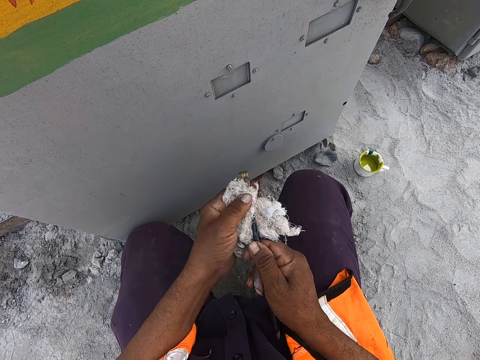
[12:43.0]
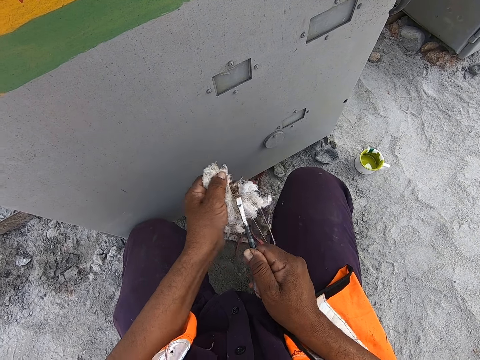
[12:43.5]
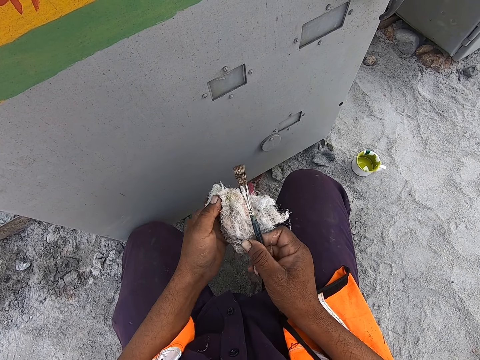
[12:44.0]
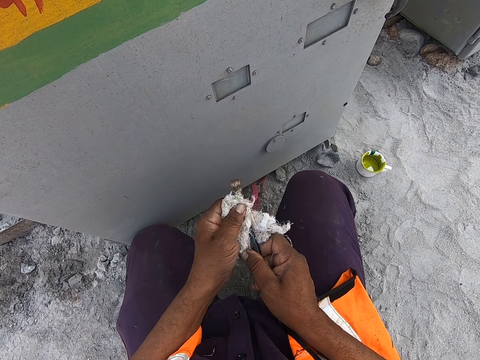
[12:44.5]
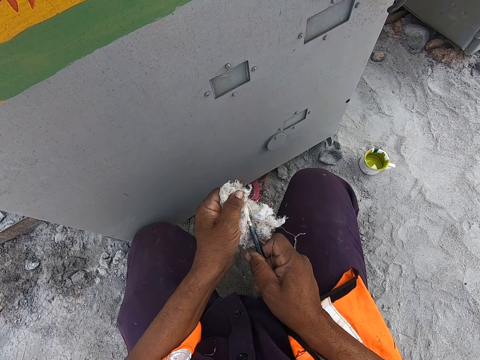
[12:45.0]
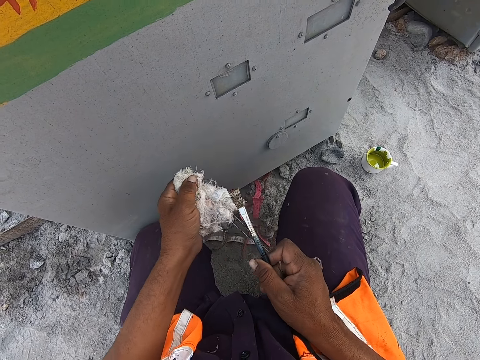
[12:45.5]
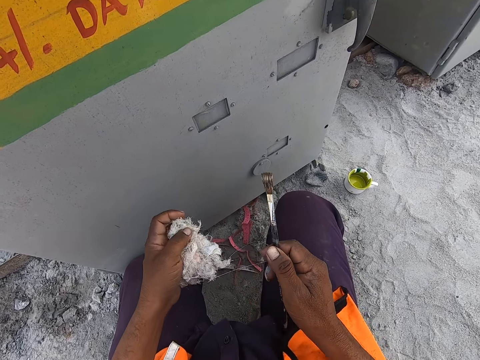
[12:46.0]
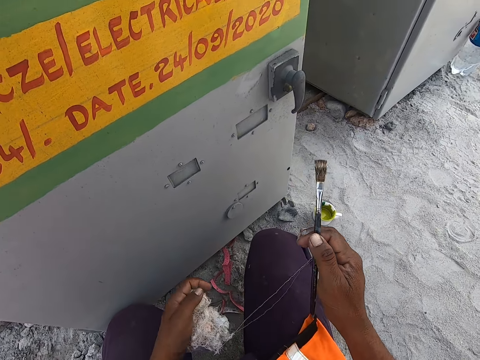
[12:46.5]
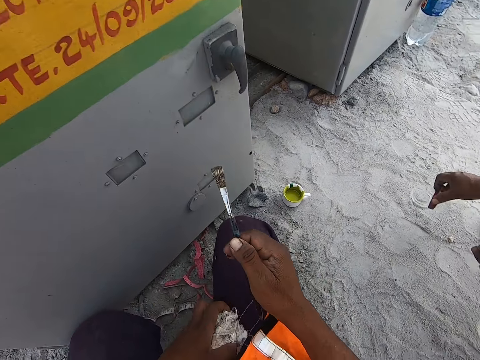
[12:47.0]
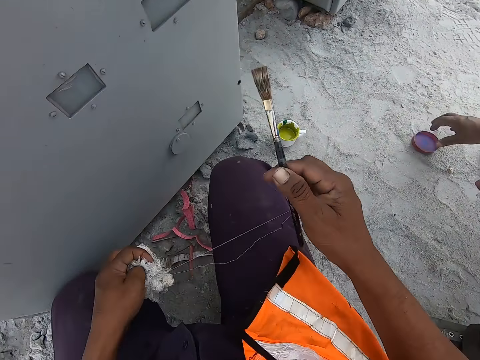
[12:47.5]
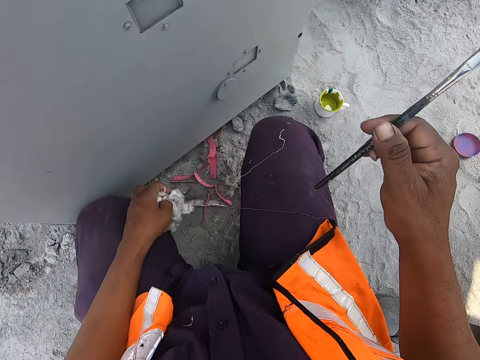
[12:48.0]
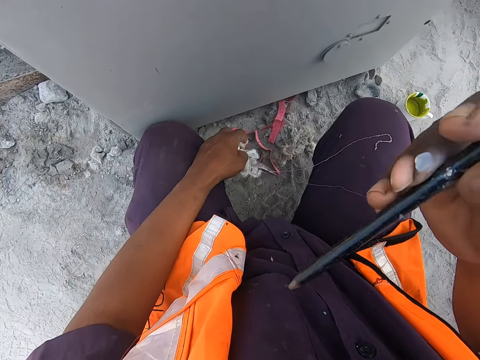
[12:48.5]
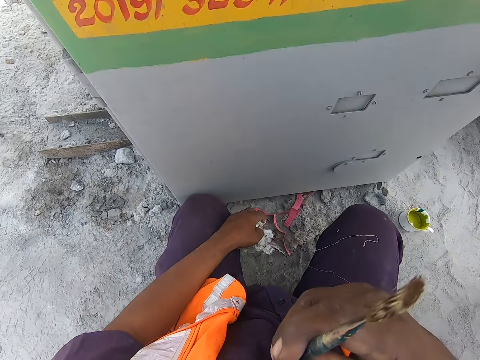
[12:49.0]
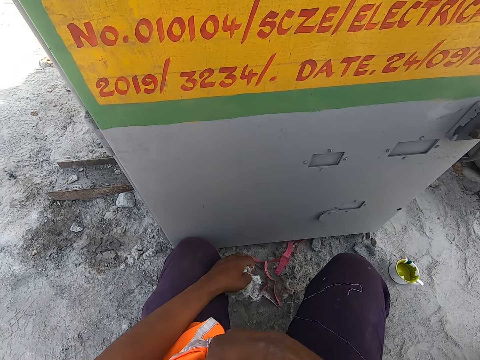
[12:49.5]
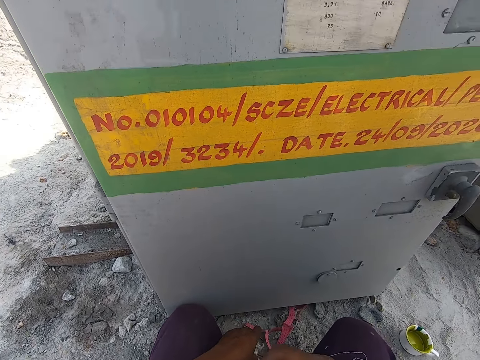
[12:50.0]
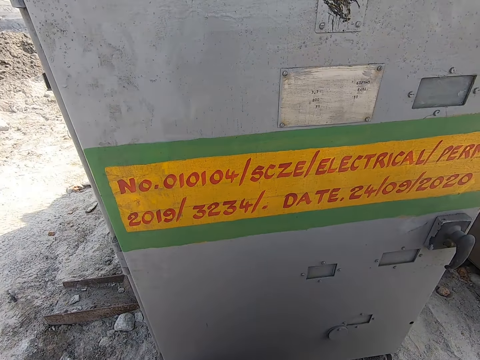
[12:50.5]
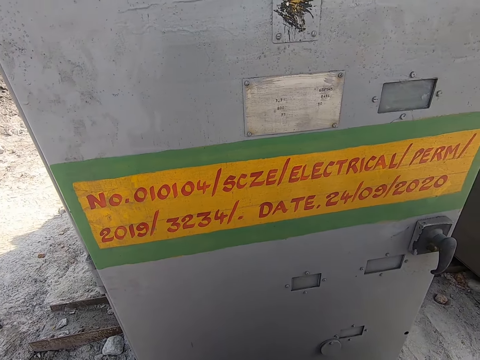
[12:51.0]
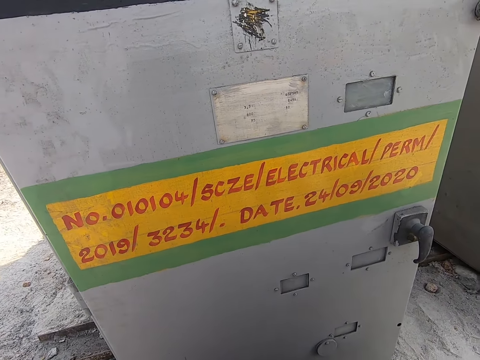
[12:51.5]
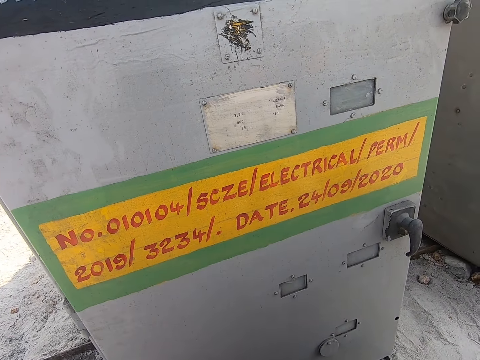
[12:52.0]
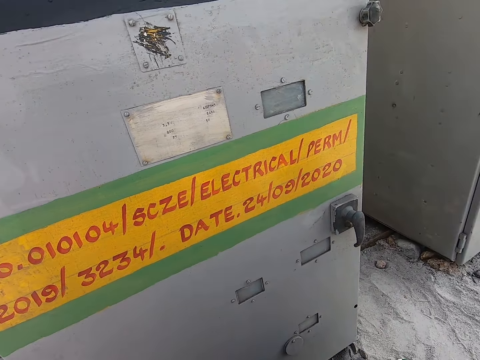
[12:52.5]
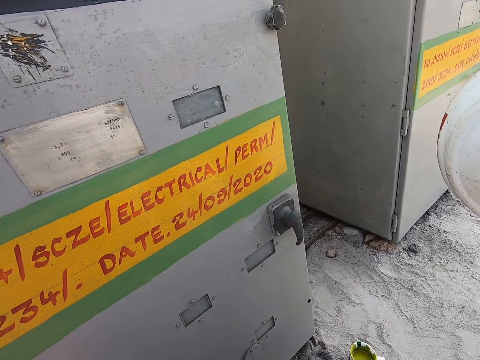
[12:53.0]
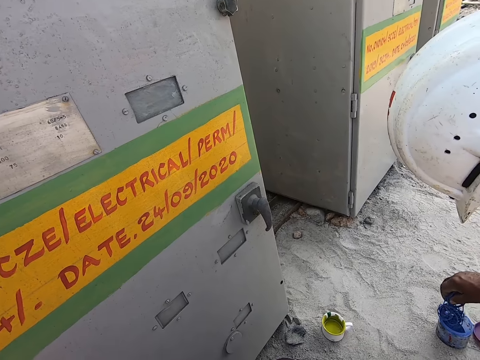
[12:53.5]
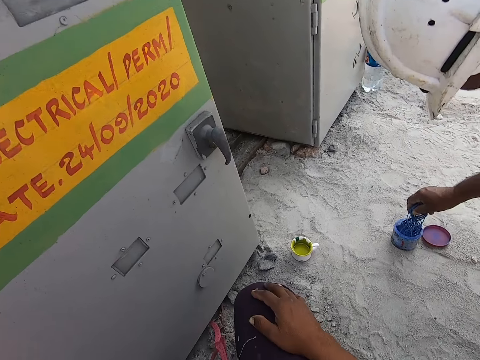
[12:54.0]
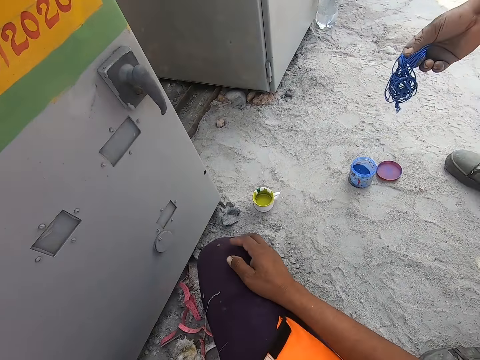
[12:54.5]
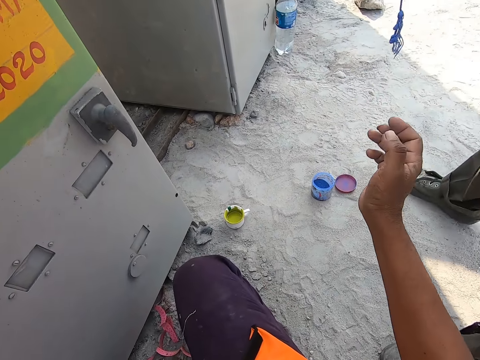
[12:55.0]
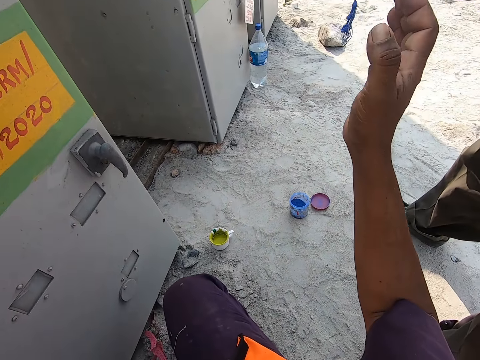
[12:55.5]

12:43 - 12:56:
The camera wearer adjusts a paint brush. He pulls a thread from the sack. A man puts down a tin lid on the ground. The man talks to the camera wearer. The camera wearer puts the paint brush in his pocket. He looks around the kiosk. He looks at a pump. The man removes a thread from a tin. The camera wearer looks around. The man dips a rope in a paint can.

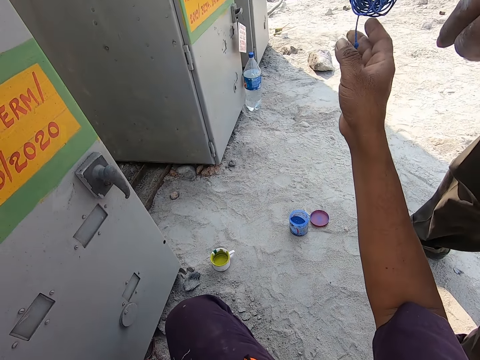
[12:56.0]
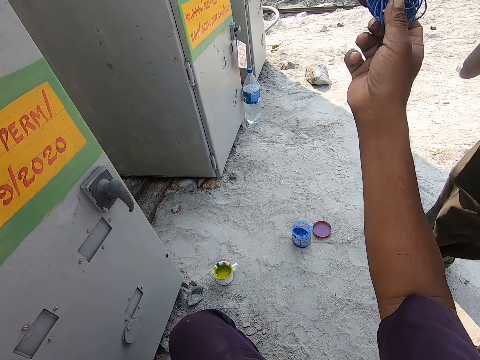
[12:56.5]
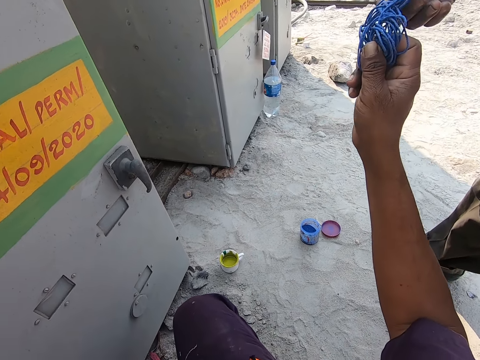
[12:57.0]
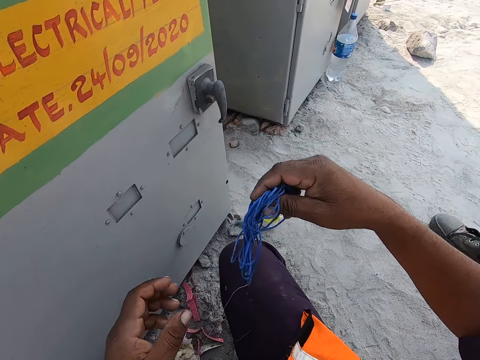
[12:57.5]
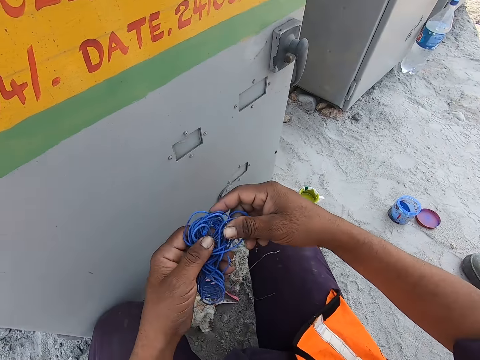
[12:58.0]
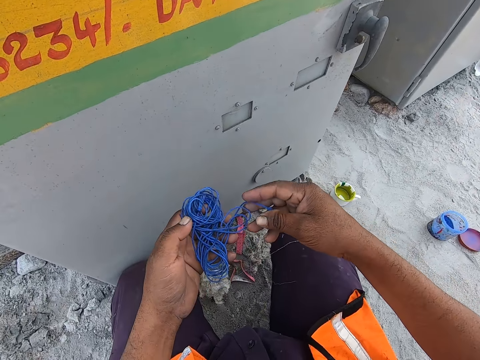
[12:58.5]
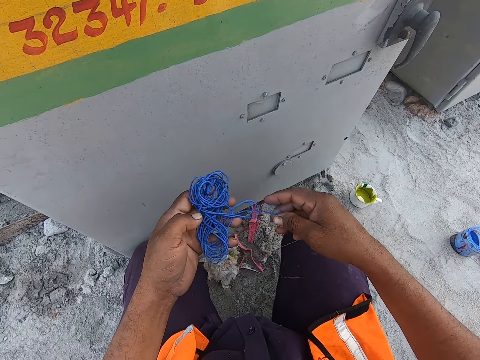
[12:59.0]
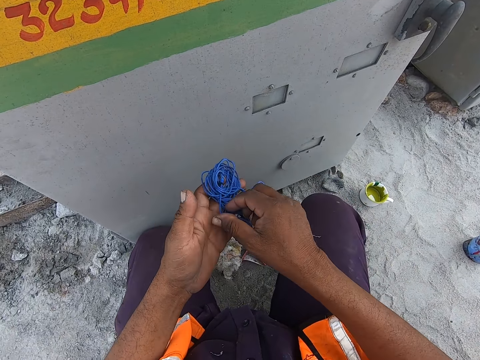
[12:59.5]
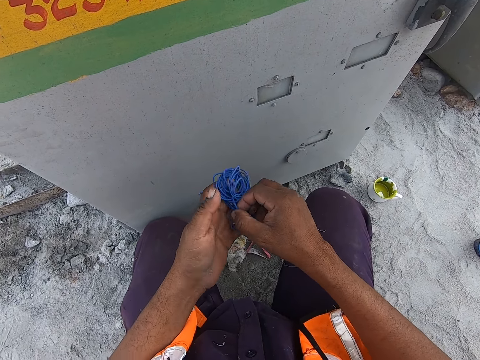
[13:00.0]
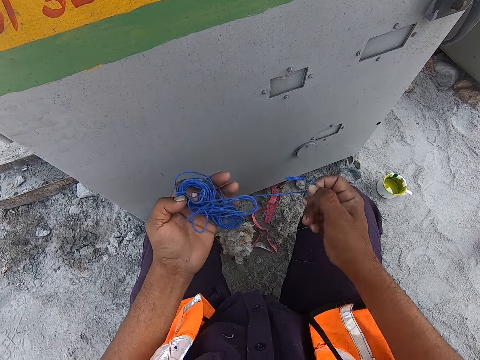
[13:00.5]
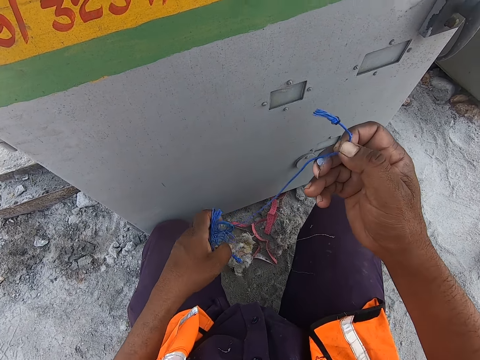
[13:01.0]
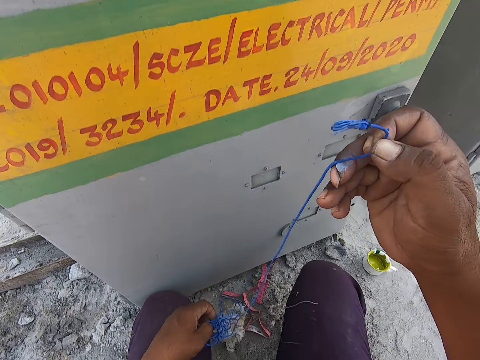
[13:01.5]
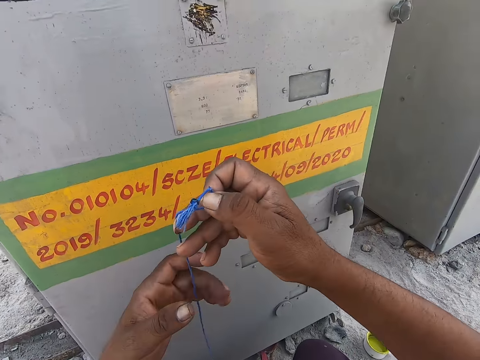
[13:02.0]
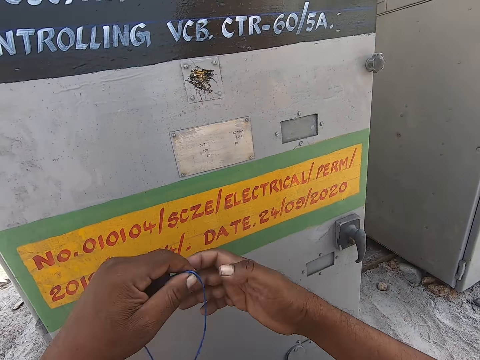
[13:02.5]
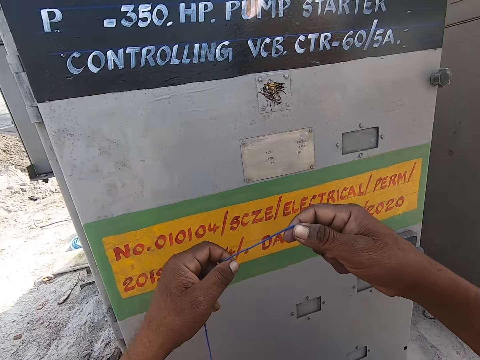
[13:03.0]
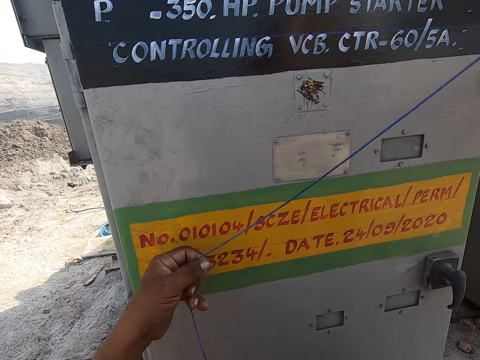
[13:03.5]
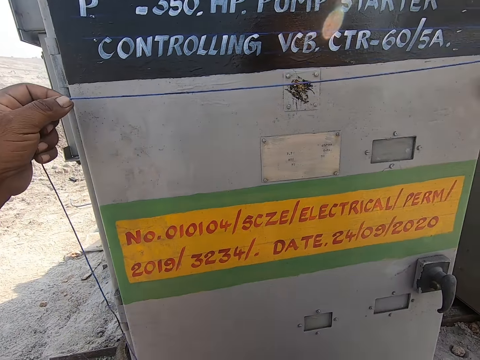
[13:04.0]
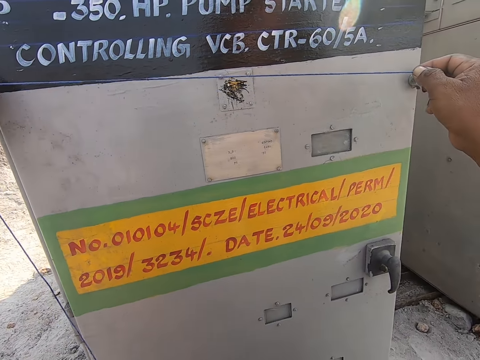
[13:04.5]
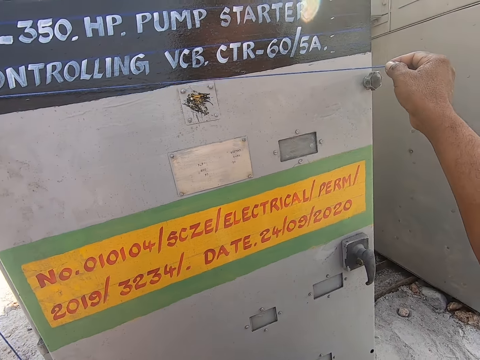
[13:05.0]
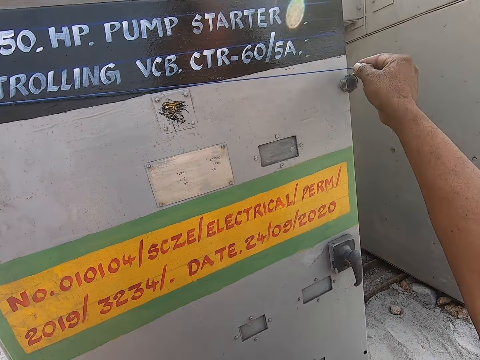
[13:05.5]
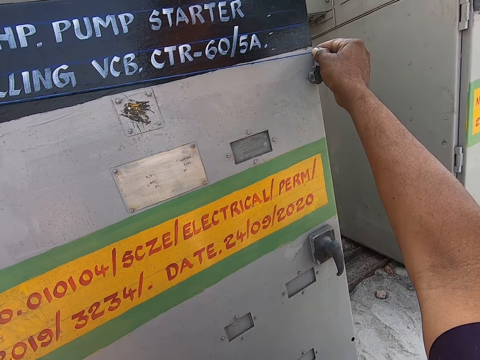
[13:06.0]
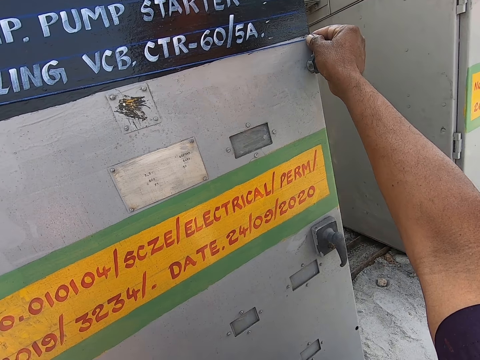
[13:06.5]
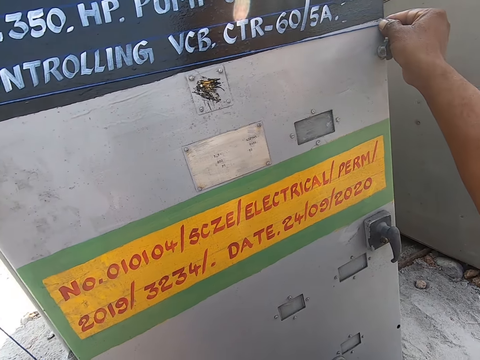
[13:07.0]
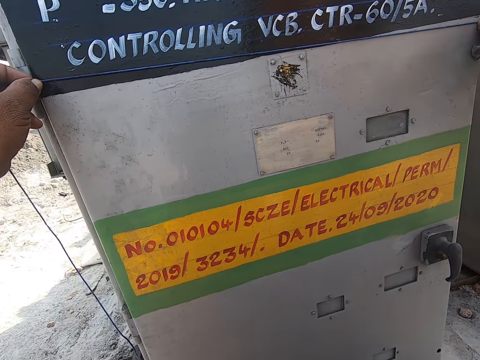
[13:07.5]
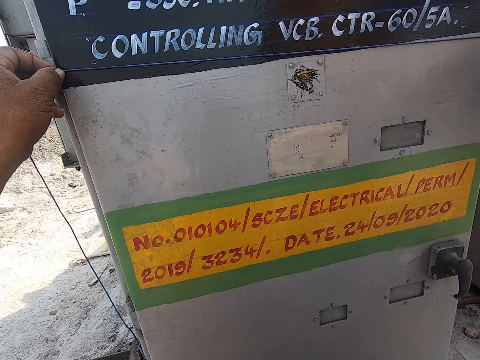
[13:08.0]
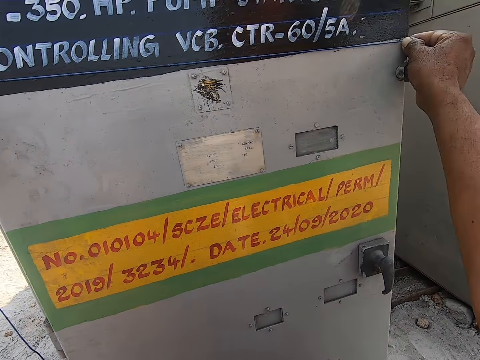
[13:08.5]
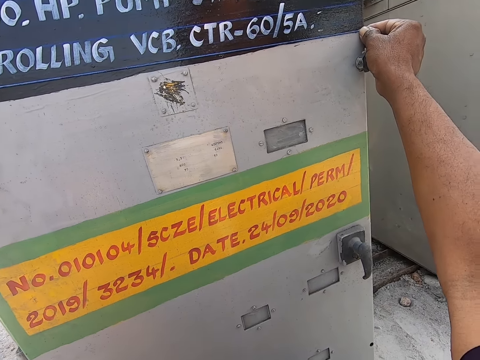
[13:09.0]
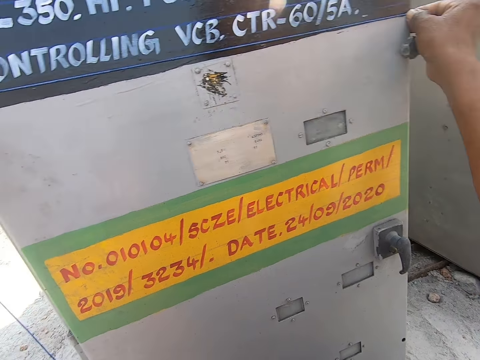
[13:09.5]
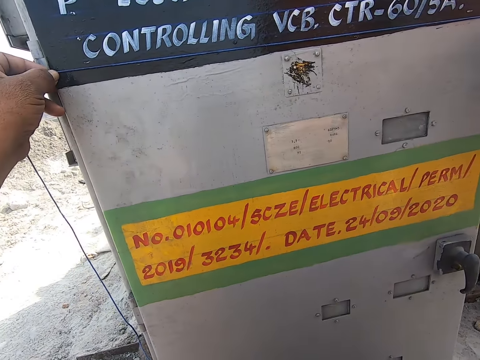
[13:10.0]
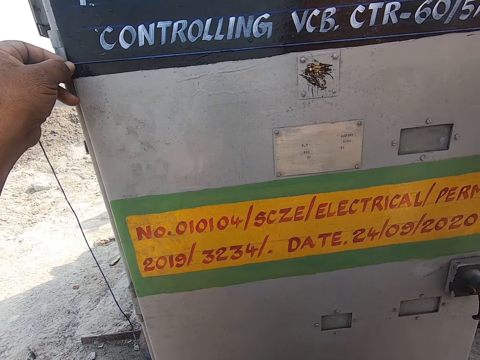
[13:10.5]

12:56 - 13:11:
A man hands the camera wearer a thread or rope. The camera wearer holds the thread with two hands. They unwind the thread. They stretch the rope. They hold the thread against a pump. They measure a kiosk with the rope. The man talks with the camera wearer. The camera wearer talks with the man.
